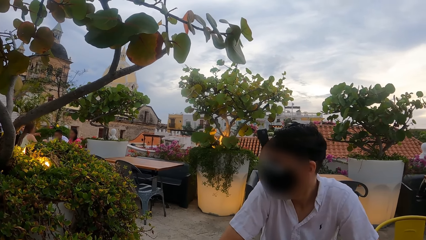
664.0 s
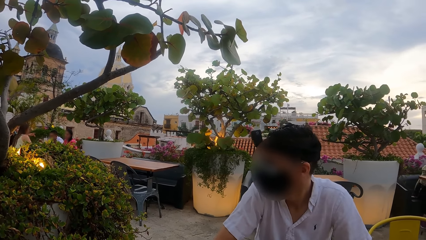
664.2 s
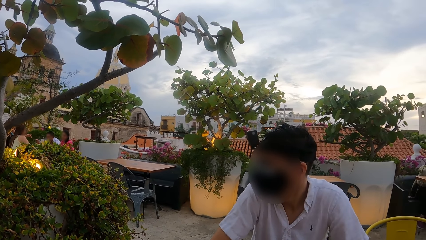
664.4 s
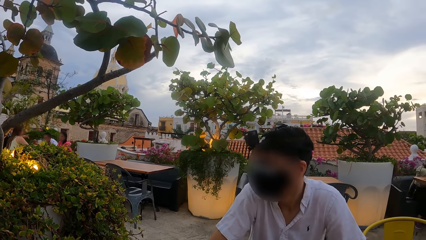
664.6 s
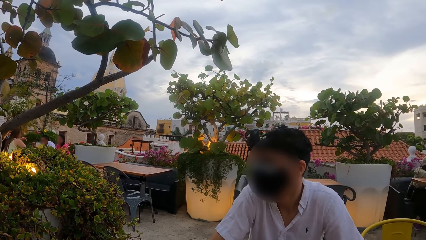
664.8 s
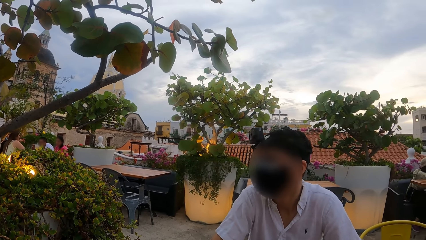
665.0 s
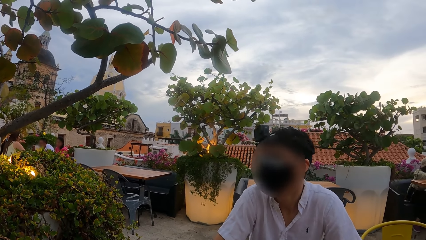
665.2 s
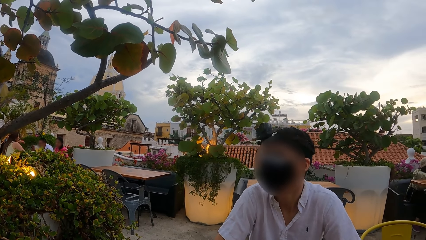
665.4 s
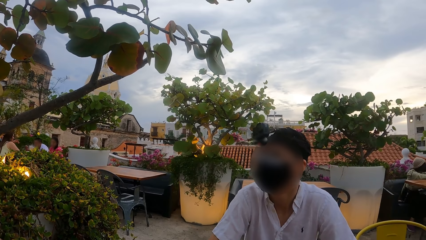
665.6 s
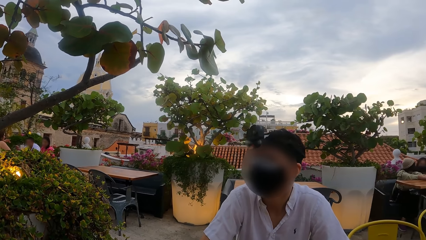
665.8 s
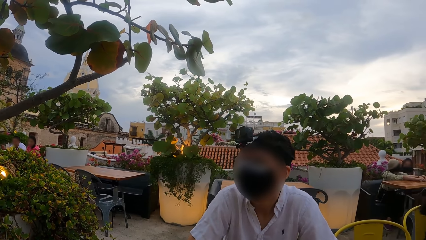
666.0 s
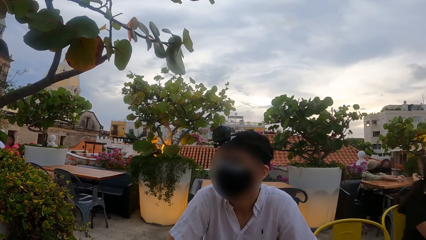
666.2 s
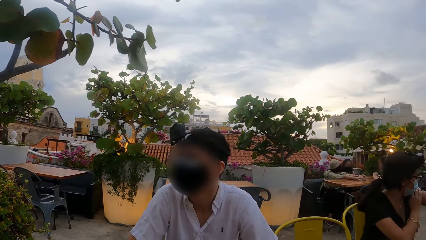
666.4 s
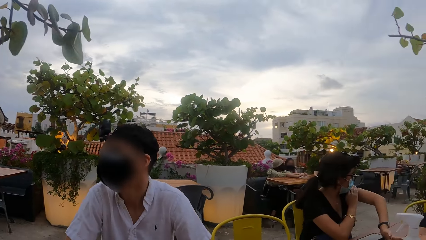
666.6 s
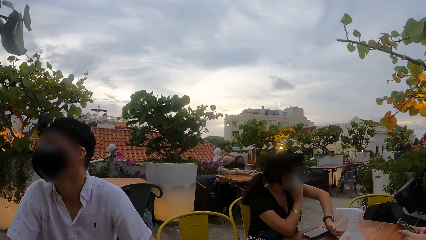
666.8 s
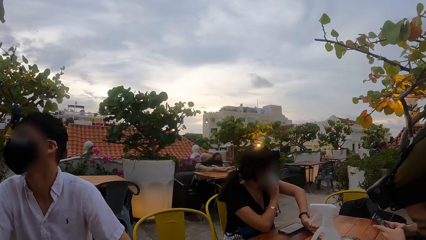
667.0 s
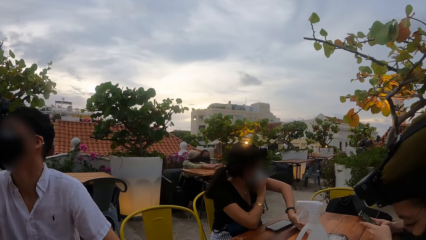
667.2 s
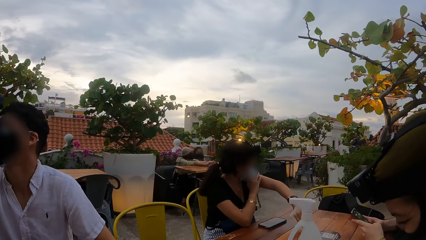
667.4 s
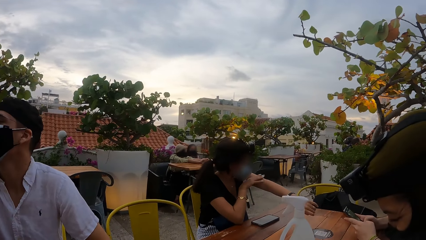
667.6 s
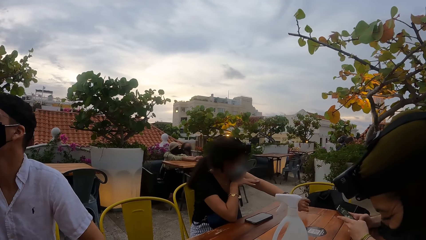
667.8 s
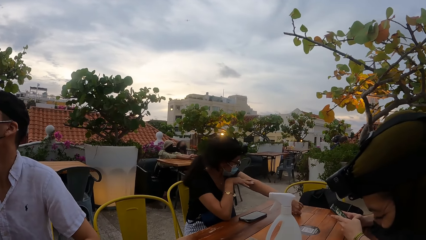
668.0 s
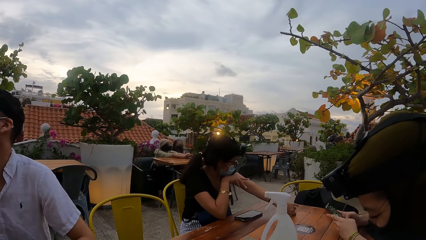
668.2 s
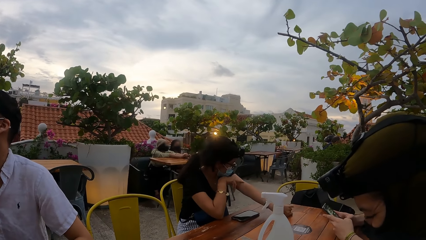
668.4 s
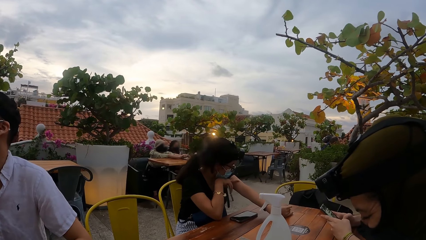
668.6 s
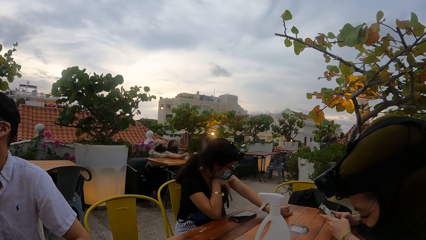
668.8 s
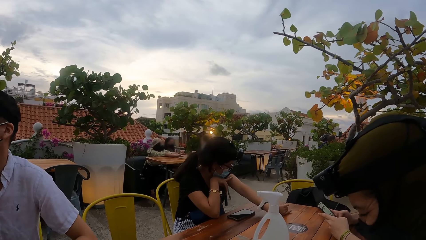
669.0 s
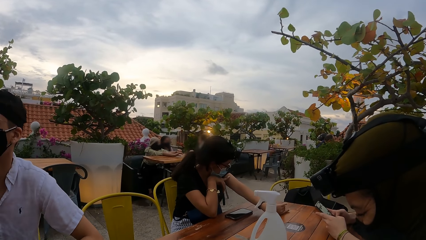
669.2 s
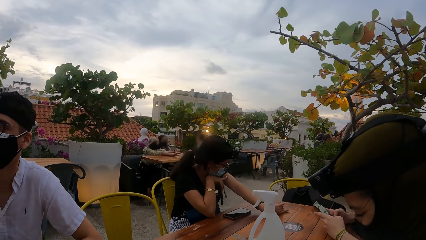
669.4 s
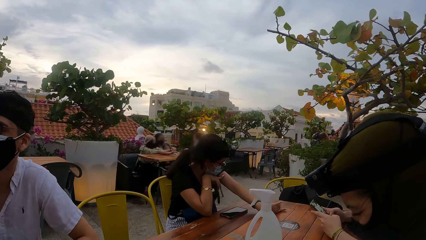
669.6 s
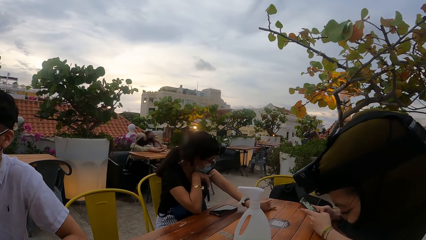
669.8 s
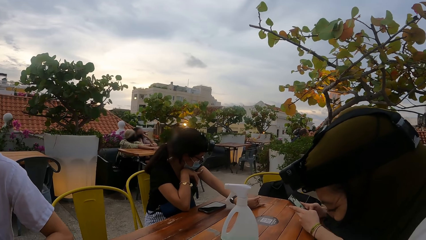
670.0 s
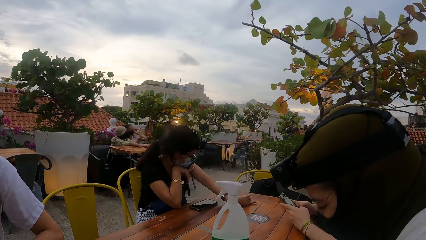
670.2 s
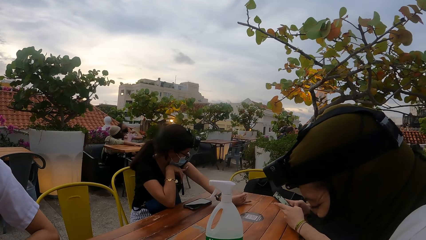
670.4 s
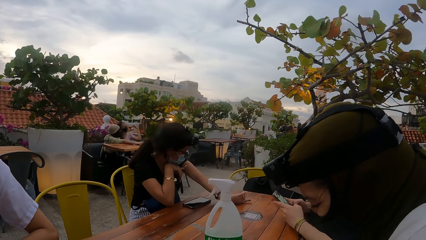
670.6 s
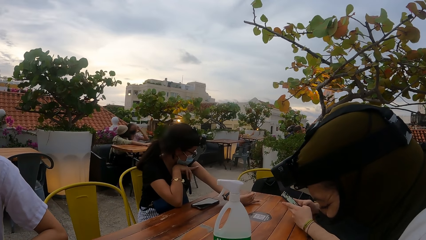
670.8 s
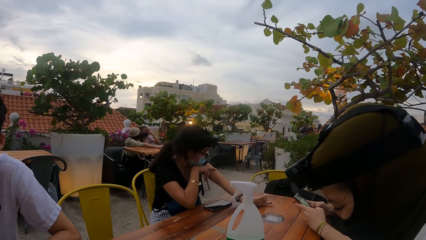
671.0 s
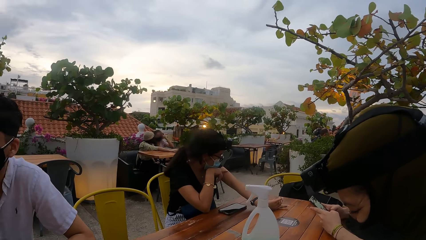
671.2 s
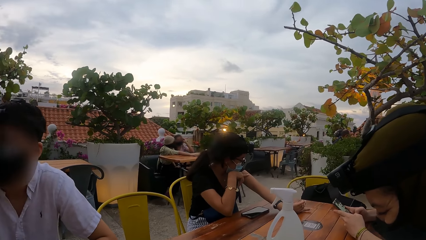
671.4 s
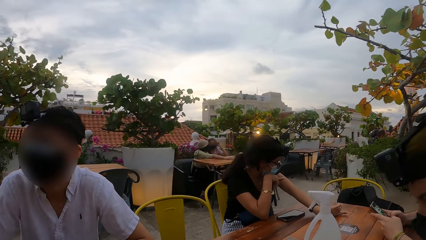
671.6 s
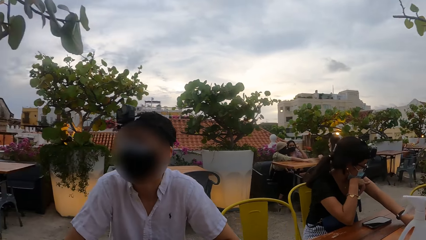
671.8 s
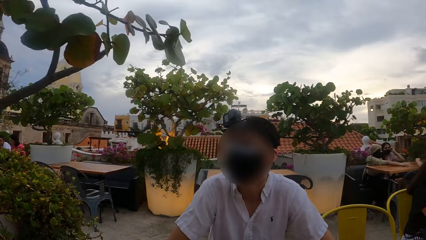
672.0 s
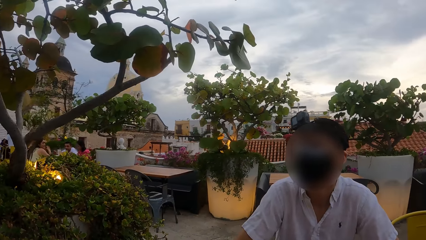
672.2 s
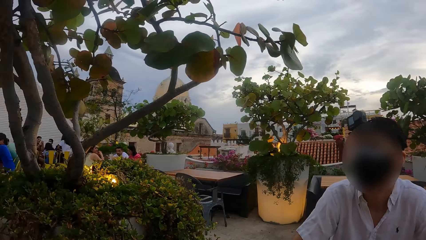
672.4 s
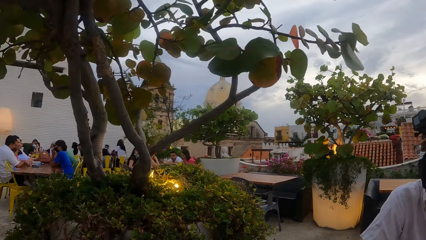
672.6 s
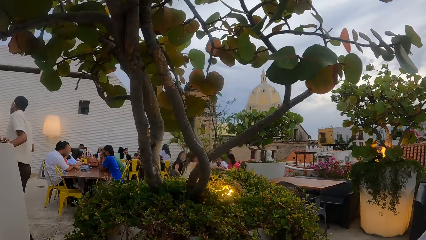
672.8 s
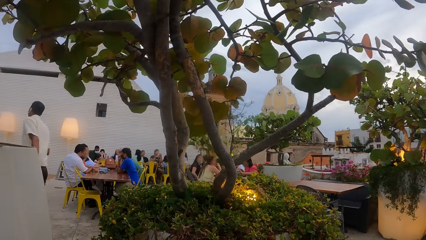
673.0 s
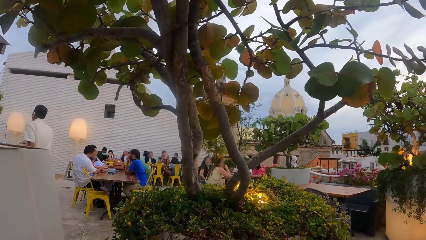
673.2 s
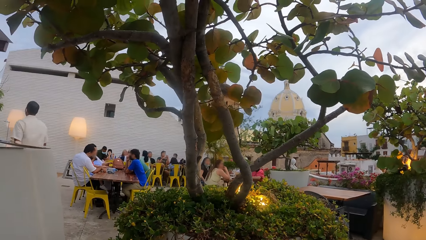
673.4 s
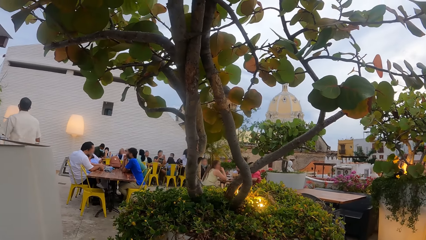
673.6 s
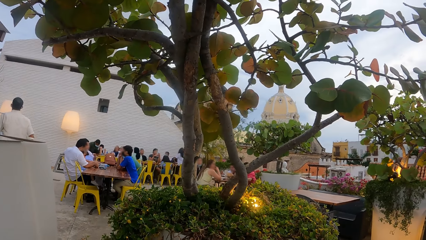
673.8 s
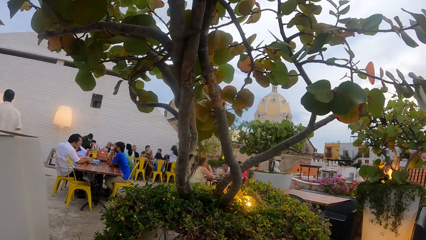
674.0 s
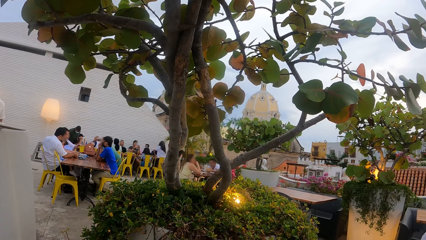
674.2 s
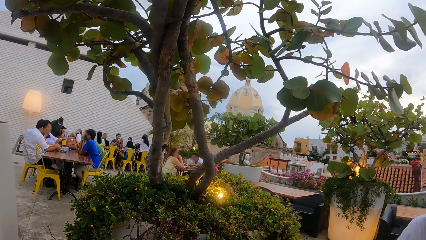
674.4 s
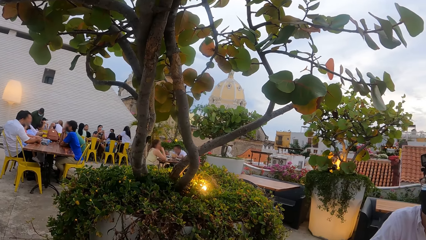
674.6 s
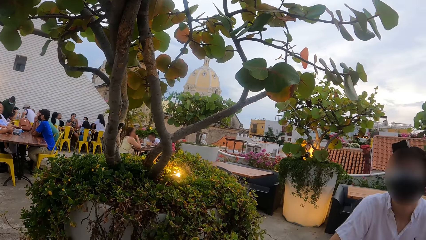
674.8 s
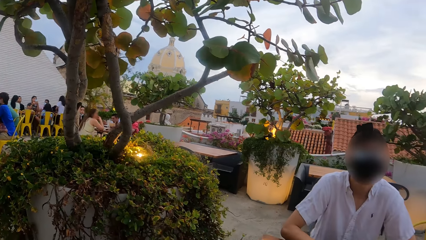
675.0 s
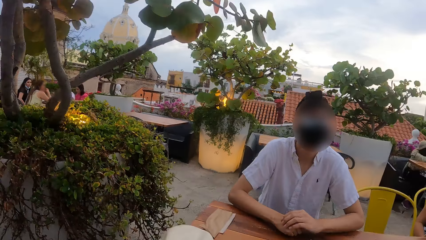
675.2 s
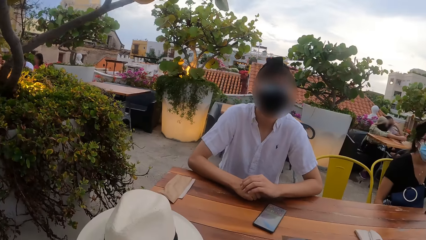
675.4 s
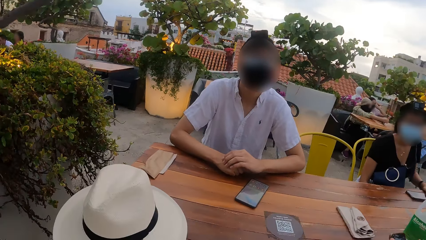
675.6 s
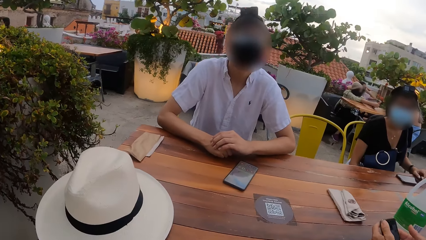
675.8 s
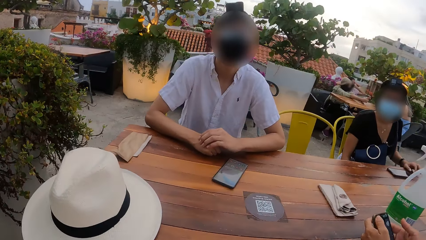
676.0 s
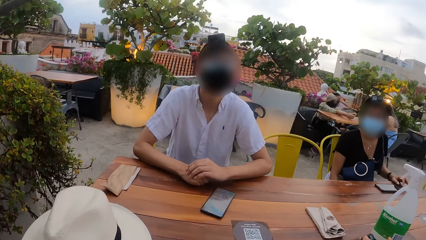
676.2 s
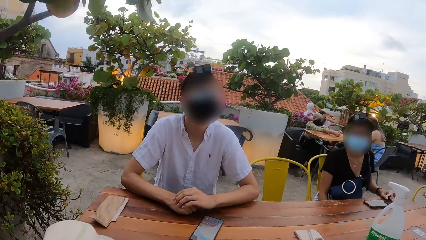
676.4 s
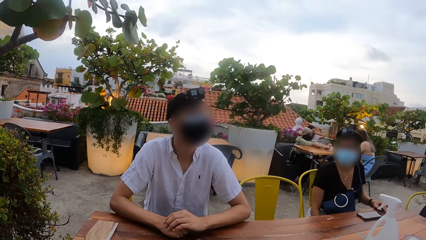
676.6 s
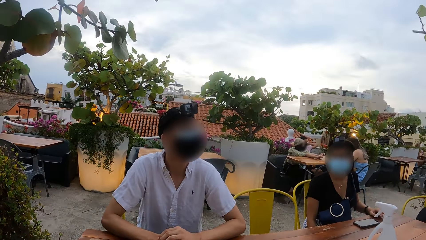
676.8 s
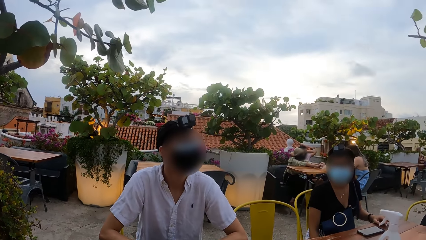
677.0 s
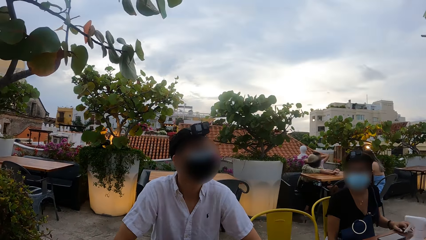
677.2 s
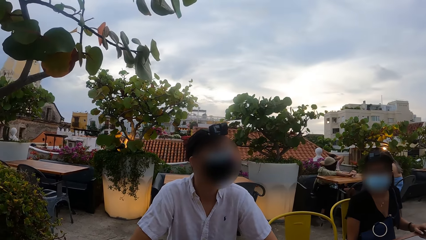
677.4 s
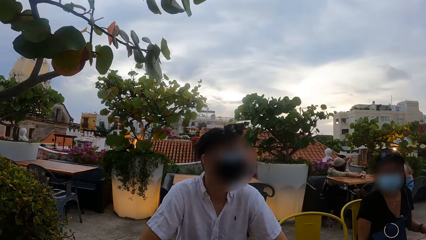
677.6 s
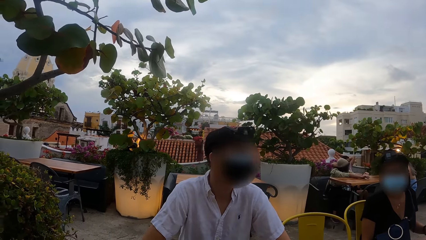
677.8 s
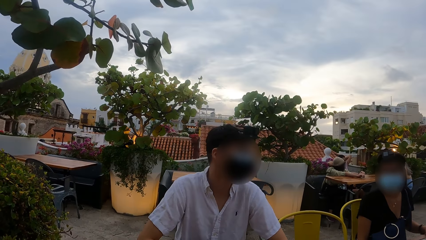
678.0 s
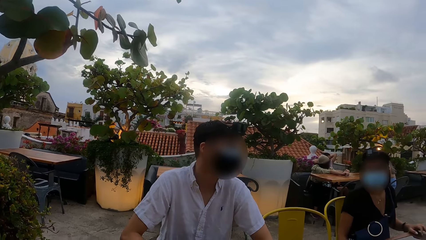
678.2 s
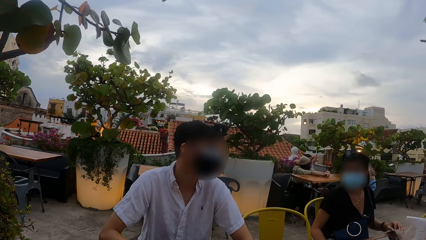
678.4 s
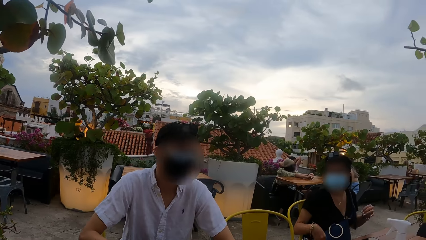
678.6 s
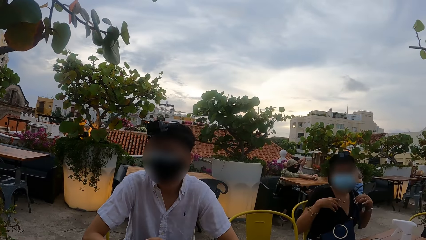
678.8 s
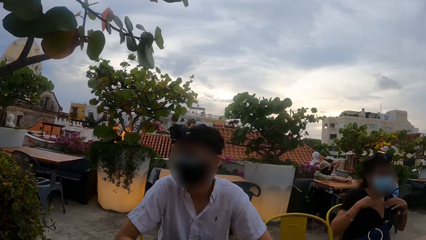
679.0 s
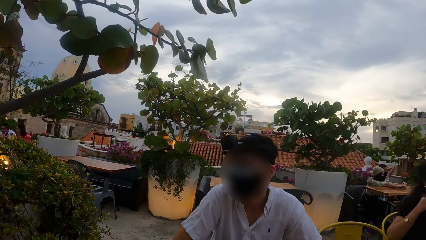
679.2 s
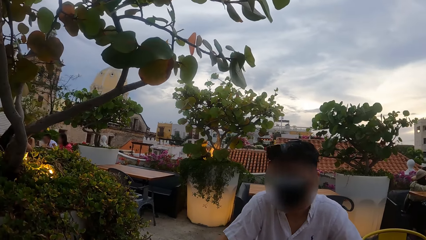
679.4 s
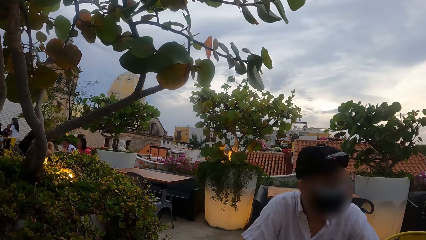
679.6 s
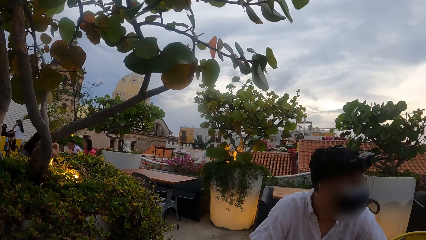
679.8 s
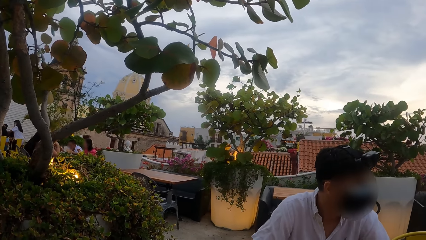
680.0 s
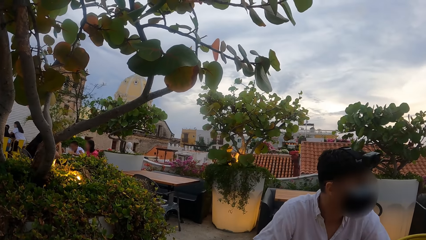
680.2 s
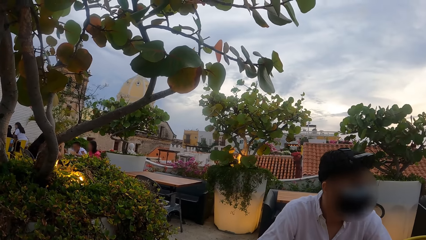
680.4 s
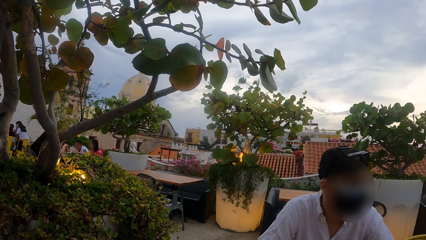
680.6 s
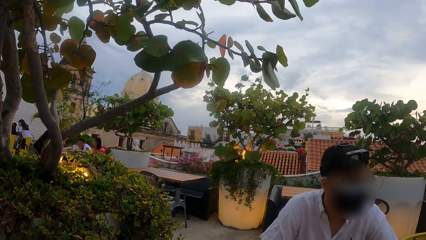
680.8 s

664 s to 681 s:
The woman rubs her left arm with her right hand. The camera wearer looks around the rooftop restaurant. They look around the table. The woman adjusts her top with both hands.
